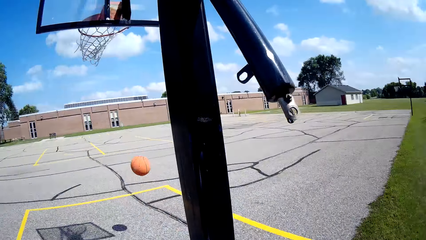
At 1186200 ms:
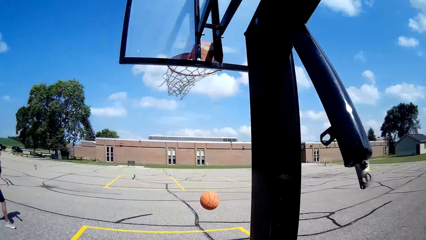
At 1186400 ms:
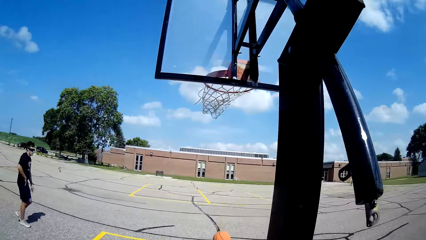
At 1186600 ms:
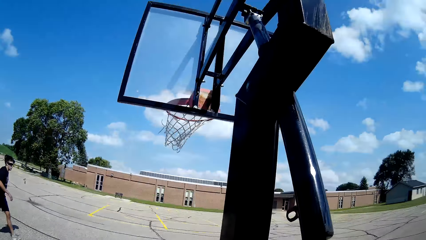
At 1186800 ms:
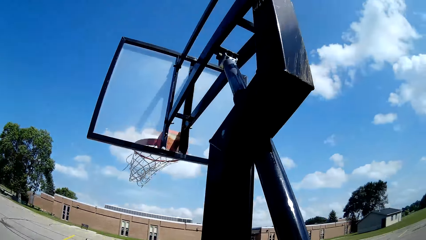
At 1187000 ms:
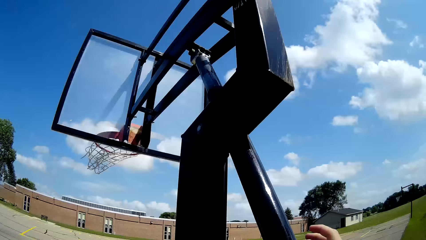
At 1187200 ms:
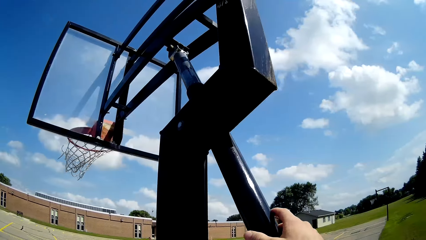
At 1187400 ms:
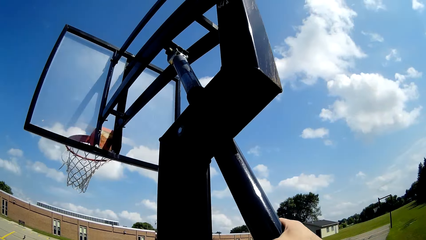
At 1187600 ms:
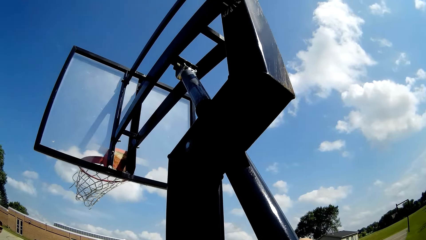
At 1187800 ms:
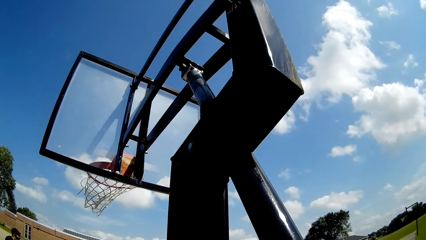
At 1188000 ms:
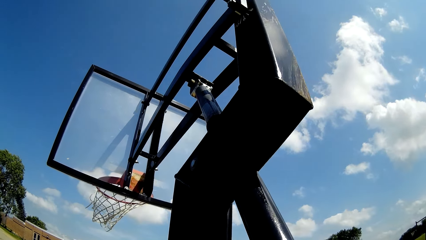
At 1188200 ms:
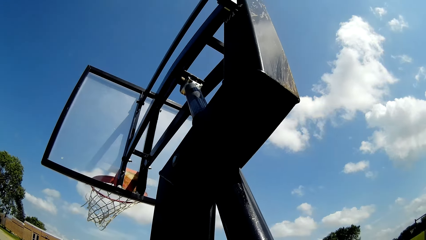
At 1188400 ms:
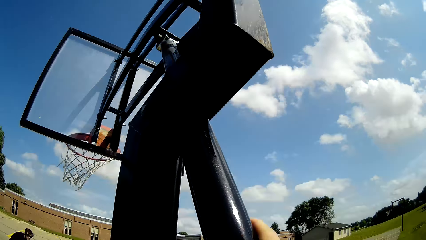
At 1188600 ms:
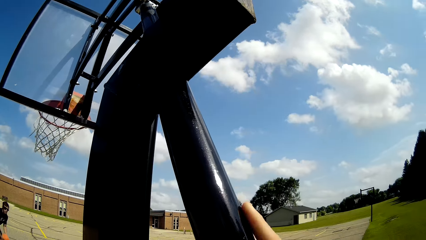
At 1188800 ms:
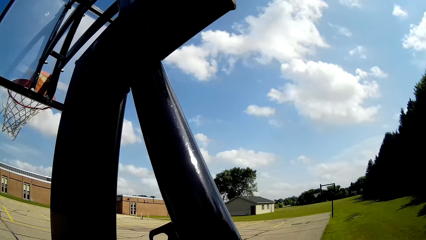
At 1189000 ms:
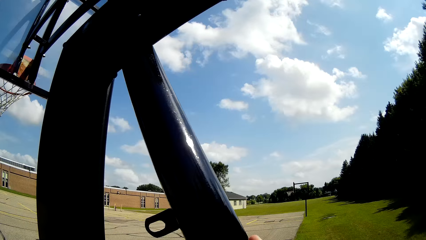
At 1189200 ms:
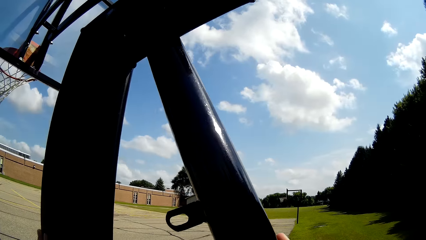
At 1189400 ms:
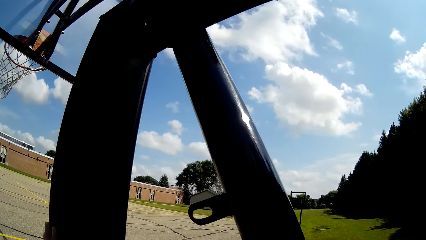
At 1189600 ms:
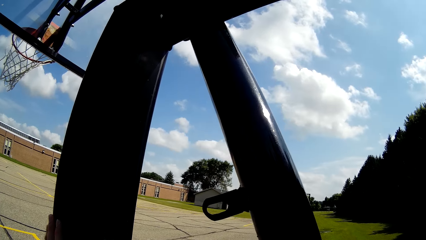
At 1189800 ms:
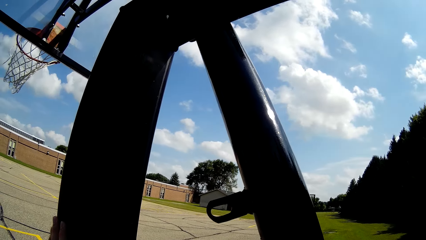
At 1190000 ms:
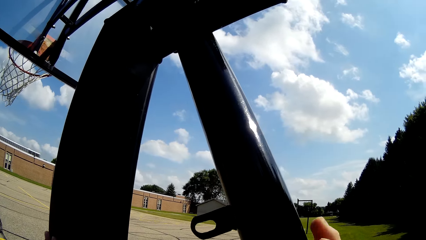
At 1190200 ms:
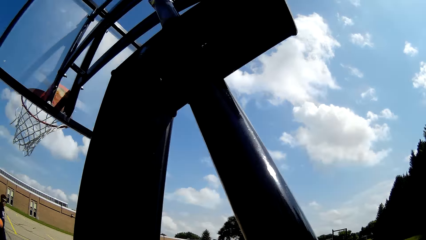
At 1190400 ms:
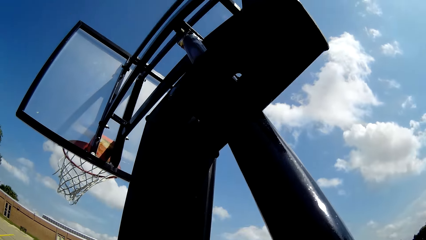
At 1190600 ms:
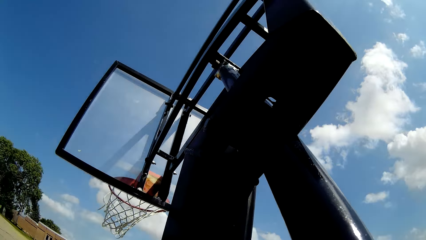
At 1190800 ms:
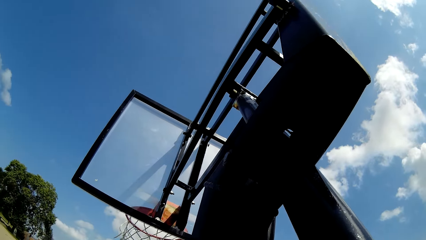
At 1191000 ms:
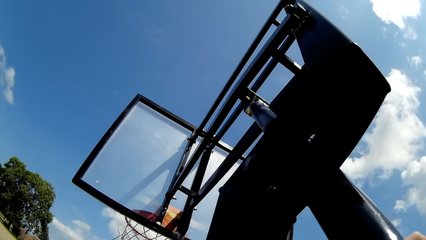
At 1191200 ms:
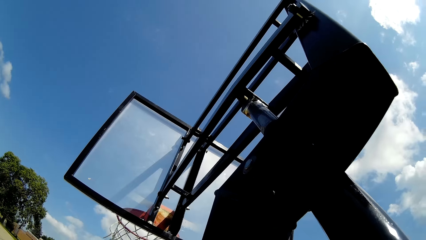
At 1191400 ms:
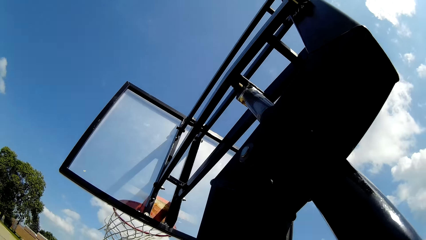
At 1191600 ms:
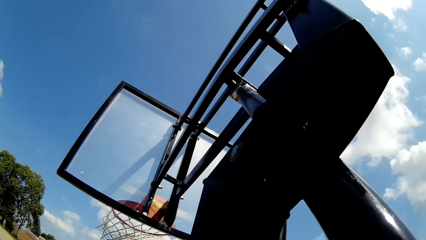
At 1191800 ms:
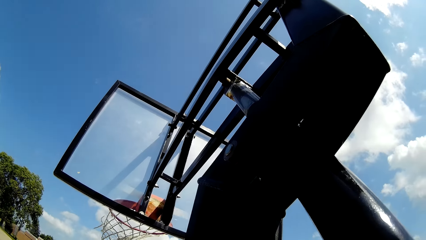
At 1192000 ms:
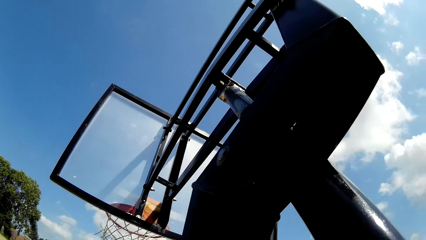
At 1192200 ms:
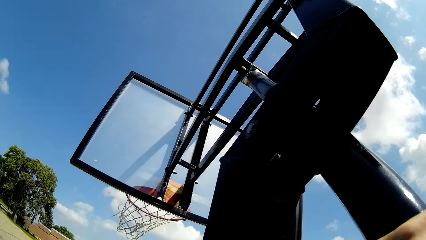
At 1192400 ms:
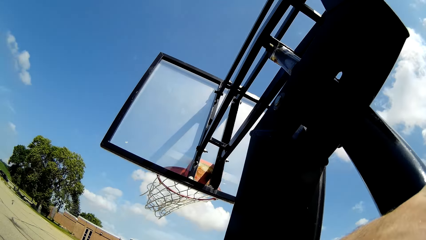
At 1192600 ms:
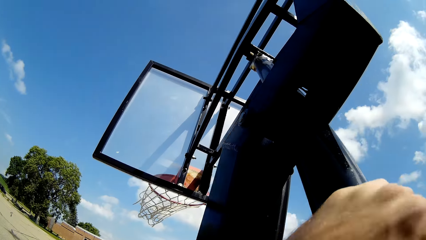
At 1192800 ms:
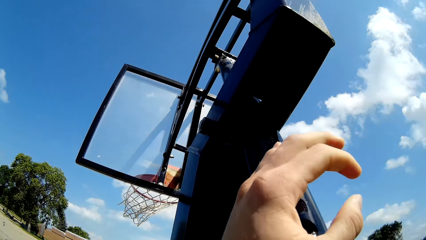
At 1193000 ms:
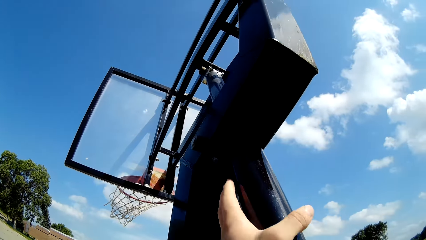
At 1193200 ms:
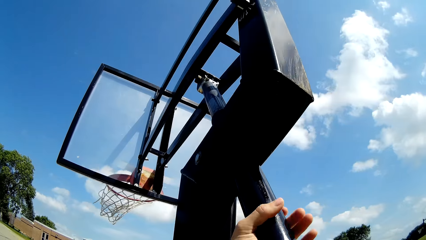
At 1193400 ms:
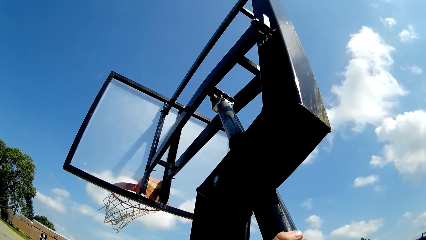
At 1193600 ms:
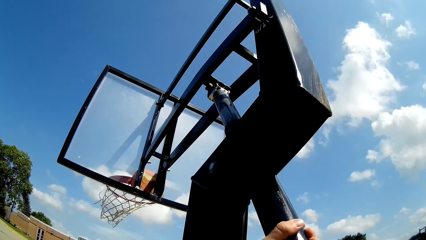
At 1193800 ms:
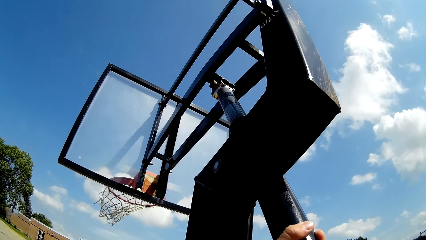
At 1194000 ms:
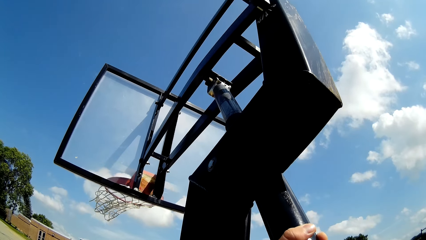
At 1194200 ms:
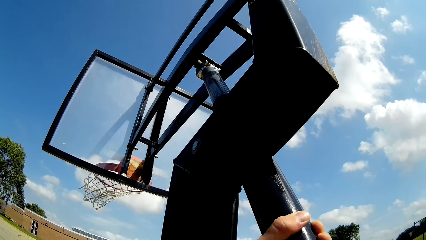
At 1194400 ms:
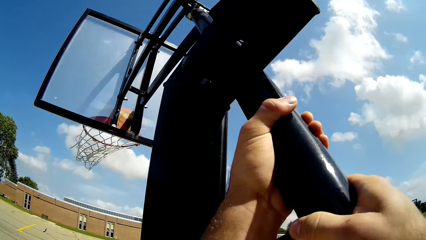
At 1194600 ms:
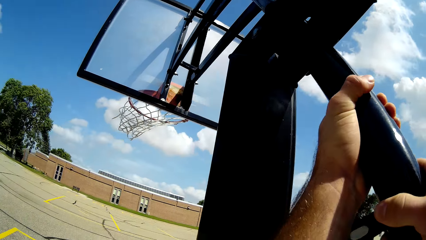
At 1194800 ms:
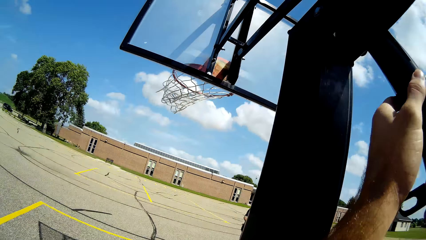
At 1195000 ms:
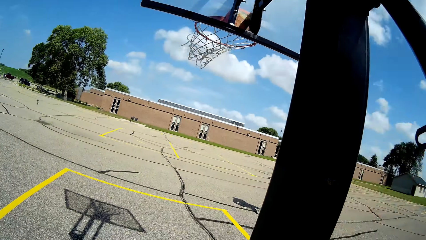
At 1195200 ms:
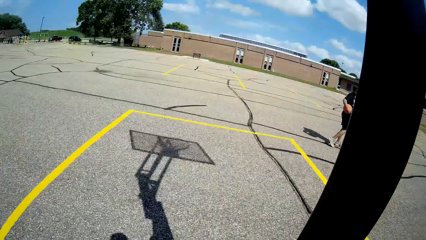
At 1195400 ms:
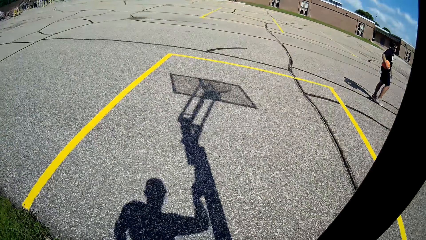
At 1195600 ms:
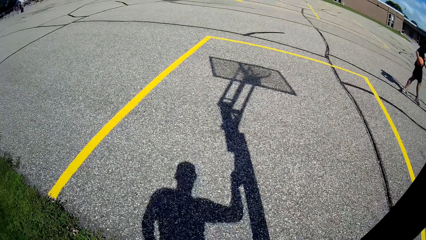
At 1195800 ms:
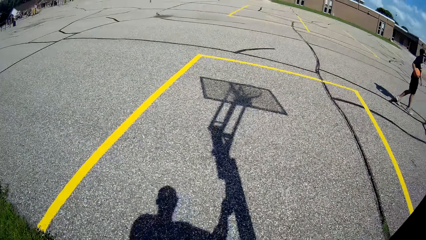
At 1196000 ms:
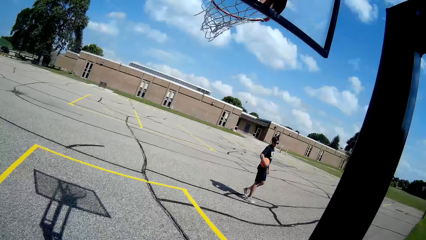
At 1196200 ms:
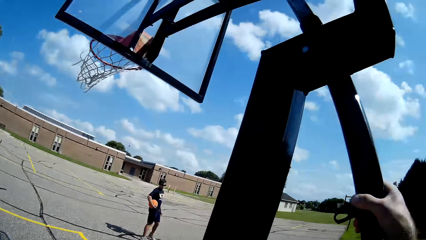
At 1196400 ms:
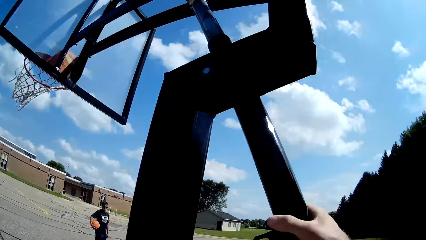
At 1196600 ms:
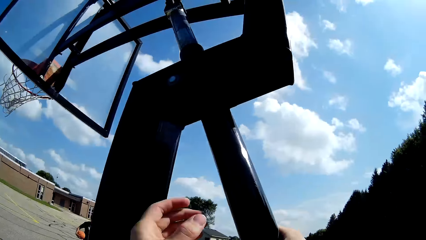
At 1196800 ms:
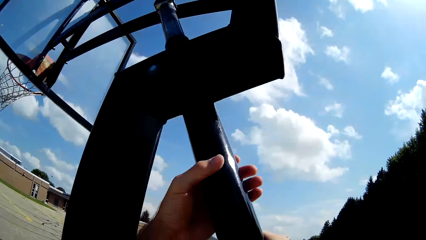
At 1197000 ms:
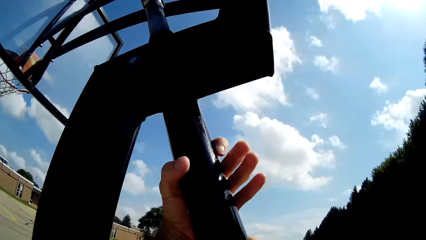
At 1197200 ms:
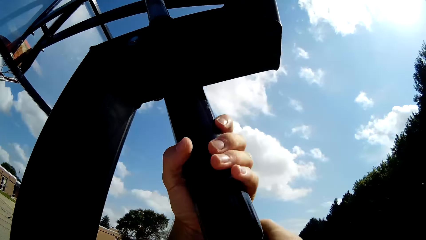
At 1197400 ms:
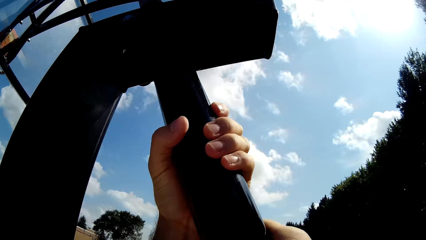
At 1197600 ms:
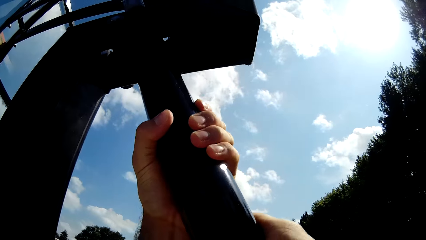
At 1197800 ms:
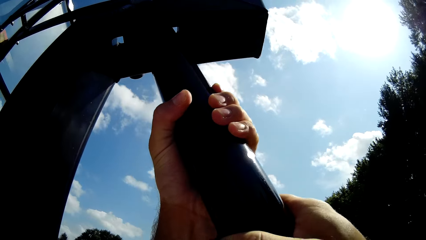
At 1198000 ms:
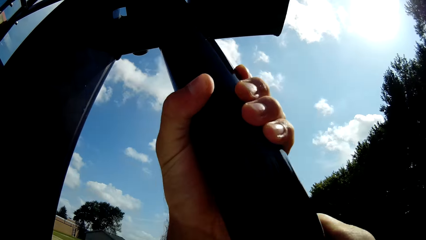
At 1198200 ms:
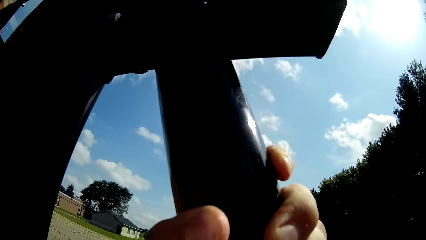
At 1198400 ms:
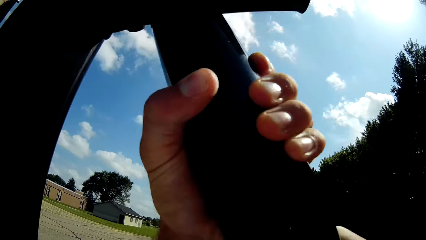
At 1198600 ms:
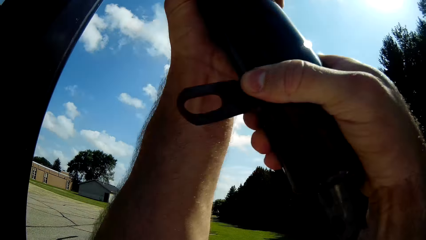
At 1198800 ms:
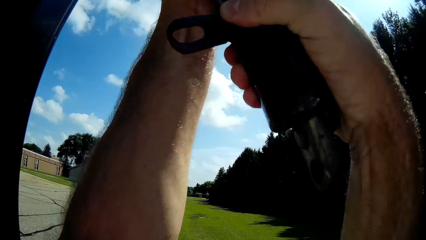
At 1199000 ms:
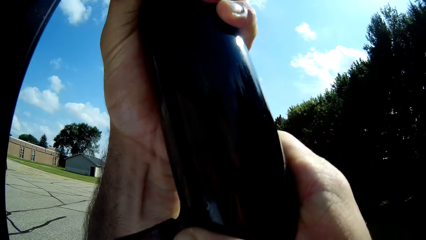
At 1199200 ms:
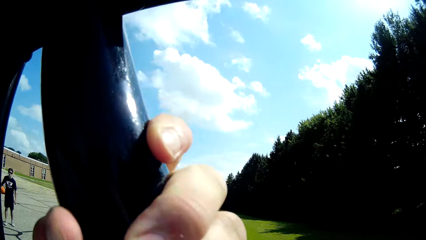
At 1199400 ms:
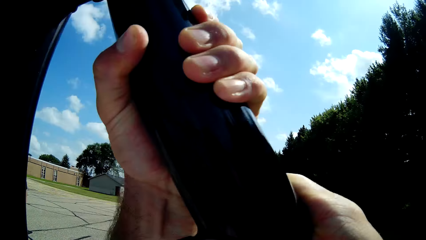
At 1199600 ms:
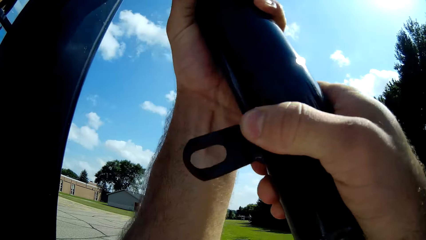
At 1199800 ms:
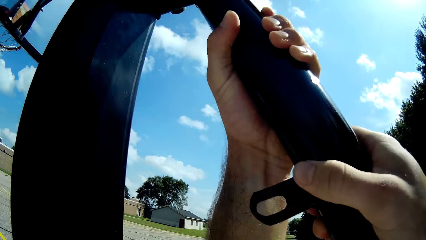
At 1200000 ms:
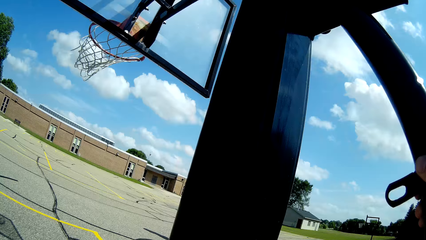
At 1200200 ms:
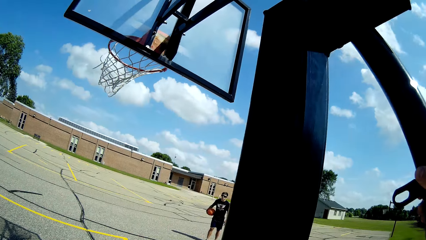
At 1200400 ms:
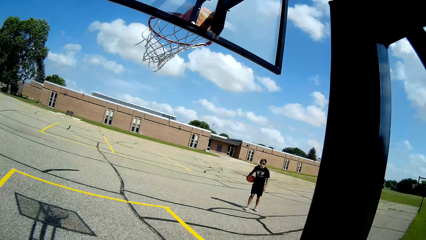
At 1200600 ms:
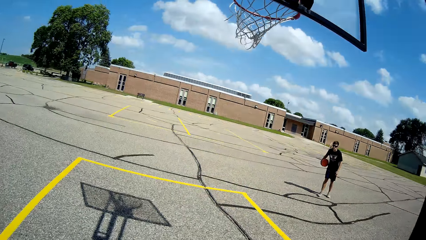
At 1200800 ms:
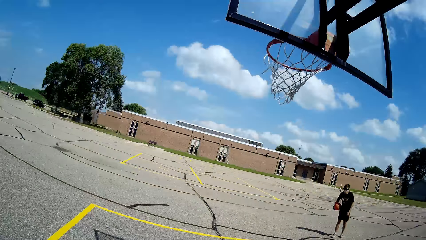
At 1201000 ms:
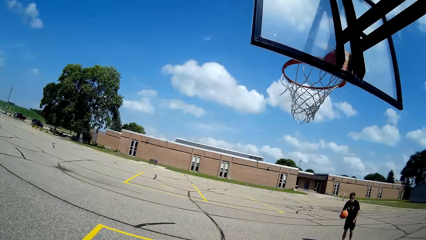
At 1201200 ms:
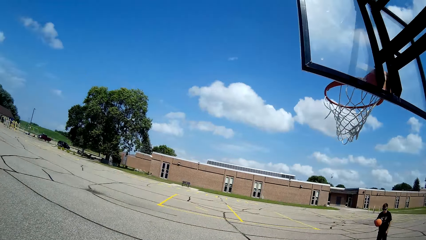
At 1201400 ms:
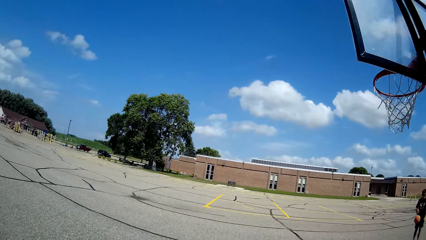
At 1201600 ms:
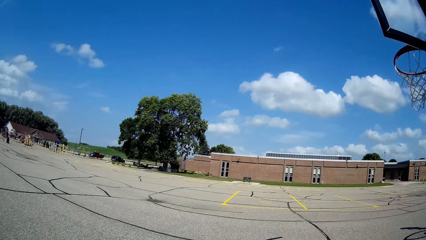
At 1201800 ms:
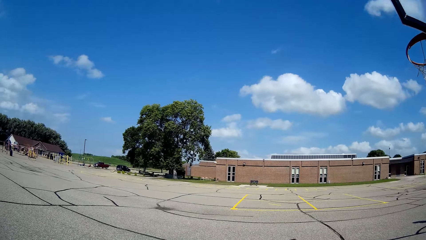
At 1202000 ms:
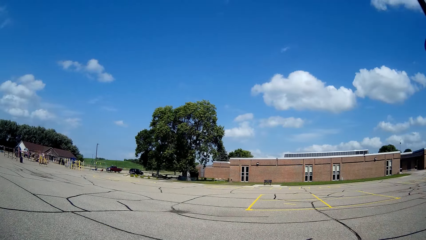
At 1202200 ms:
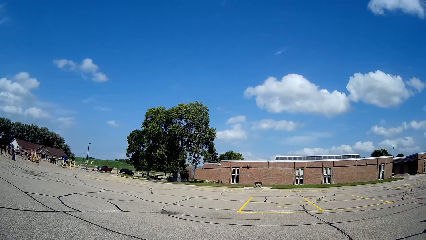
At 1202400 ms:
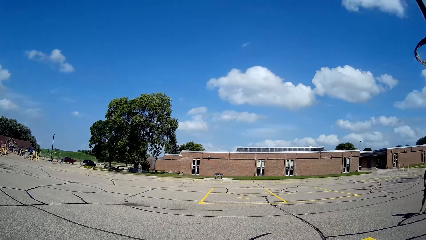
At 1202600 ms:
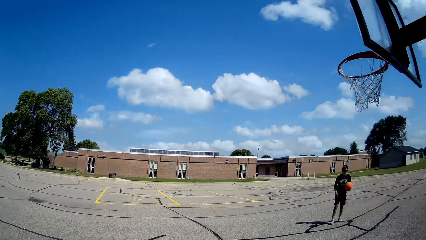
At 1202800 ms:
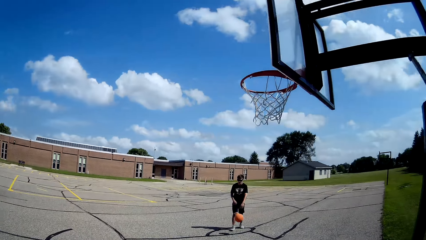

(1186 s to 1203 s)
The camera wearer touches the post. They converse with a man. They look around the compound. The man walks around. The camera wearer touches the post. The man holds the ball.
